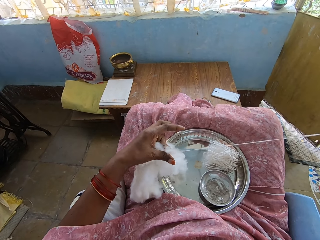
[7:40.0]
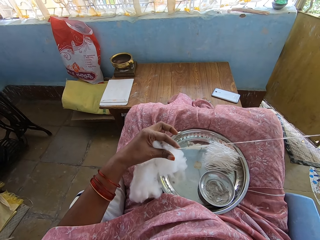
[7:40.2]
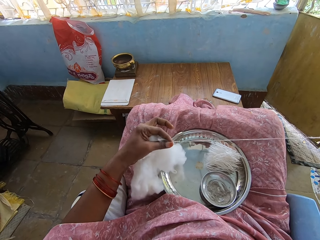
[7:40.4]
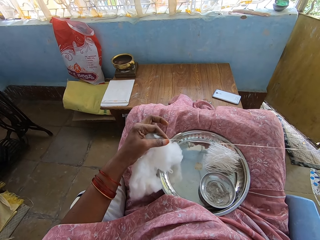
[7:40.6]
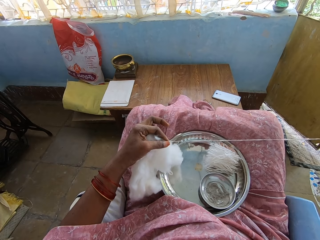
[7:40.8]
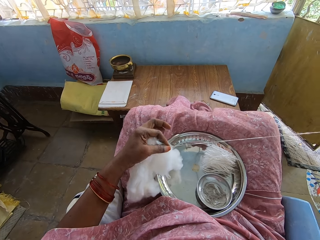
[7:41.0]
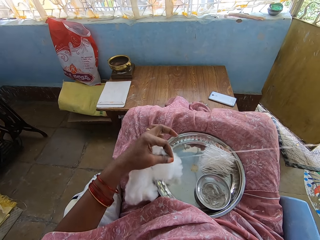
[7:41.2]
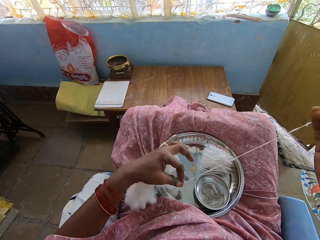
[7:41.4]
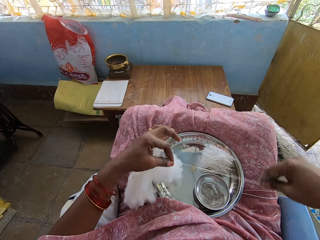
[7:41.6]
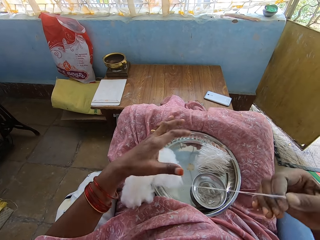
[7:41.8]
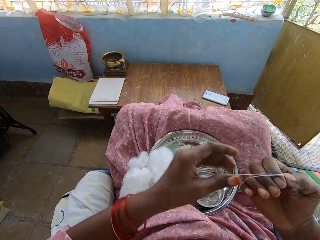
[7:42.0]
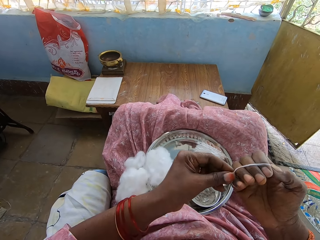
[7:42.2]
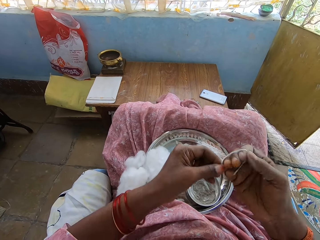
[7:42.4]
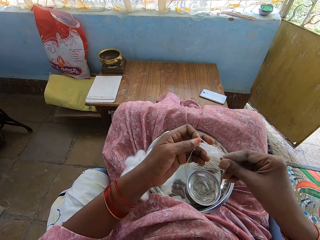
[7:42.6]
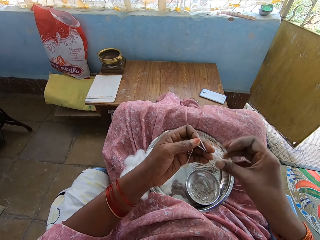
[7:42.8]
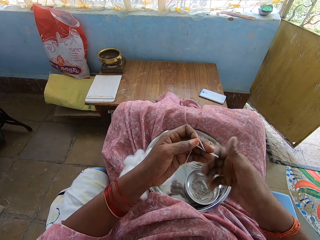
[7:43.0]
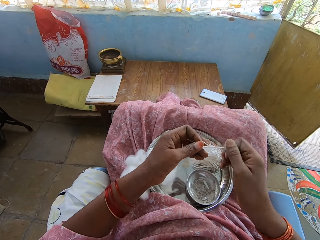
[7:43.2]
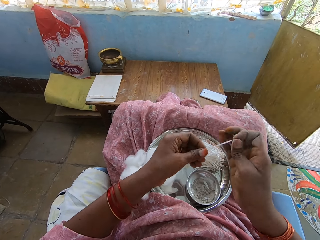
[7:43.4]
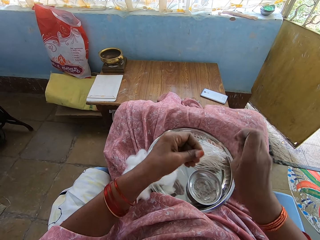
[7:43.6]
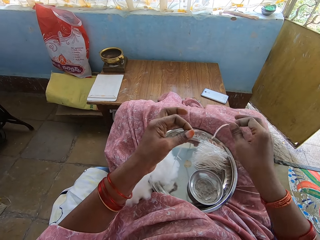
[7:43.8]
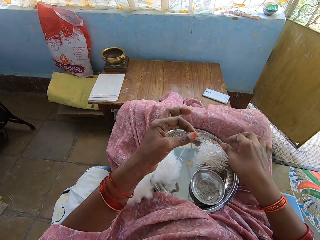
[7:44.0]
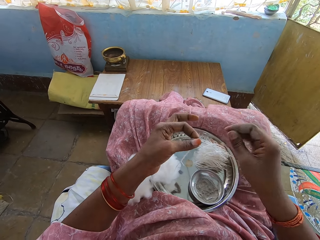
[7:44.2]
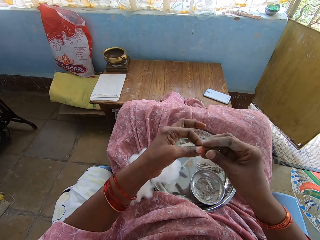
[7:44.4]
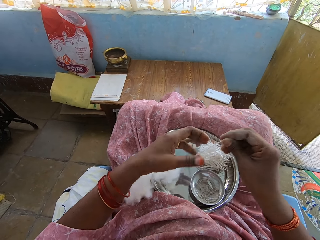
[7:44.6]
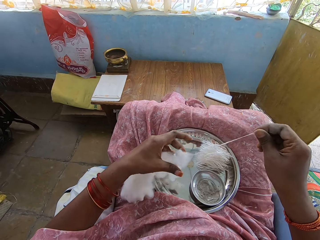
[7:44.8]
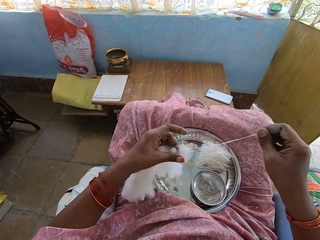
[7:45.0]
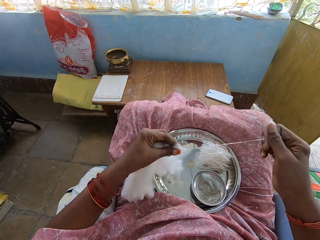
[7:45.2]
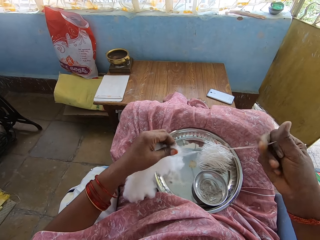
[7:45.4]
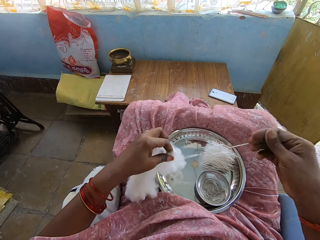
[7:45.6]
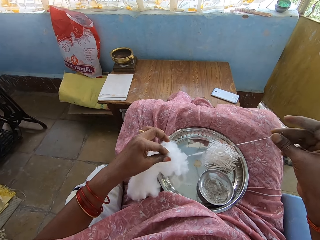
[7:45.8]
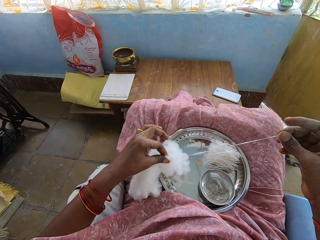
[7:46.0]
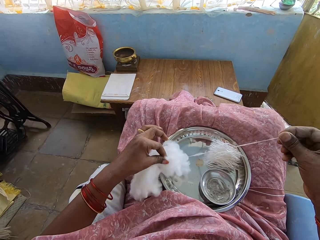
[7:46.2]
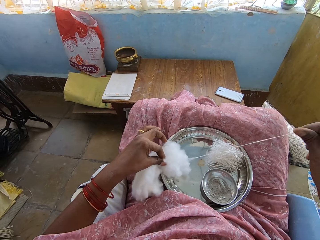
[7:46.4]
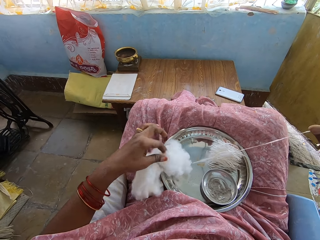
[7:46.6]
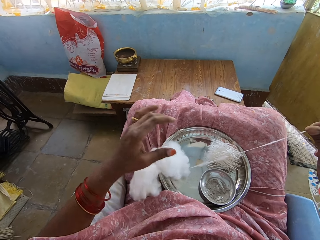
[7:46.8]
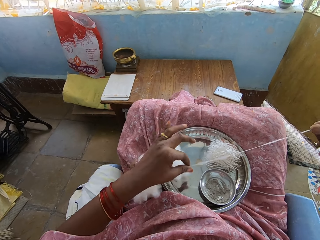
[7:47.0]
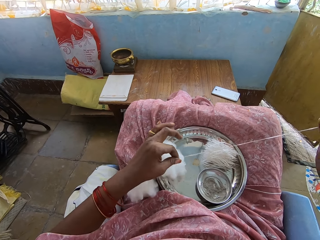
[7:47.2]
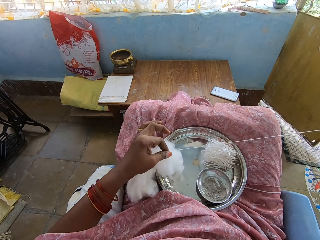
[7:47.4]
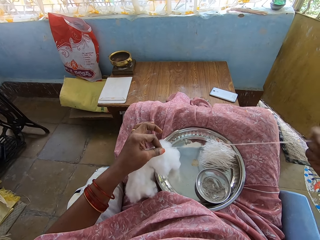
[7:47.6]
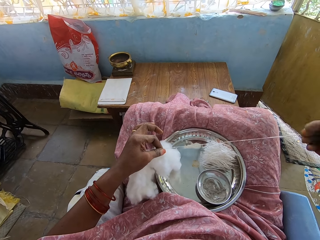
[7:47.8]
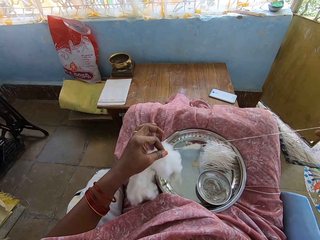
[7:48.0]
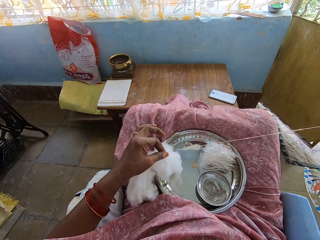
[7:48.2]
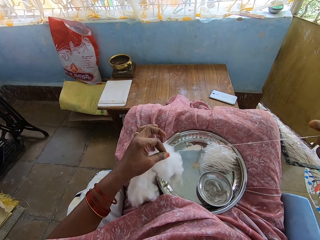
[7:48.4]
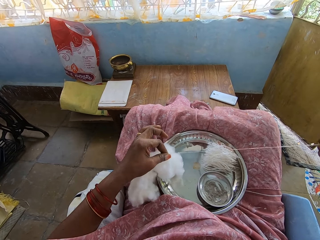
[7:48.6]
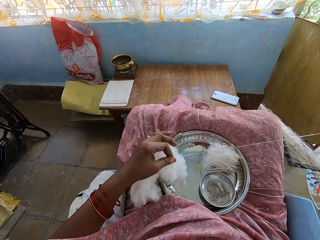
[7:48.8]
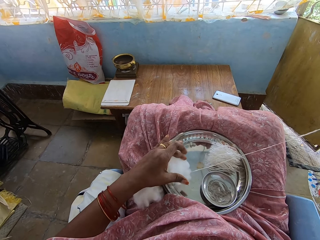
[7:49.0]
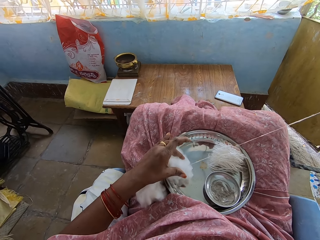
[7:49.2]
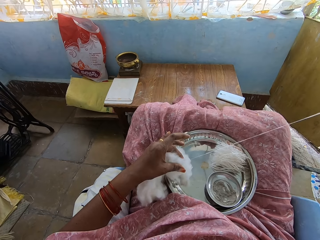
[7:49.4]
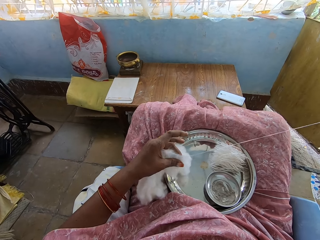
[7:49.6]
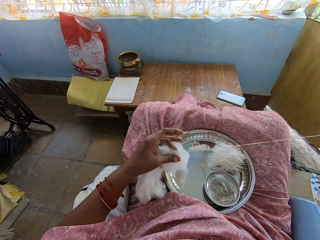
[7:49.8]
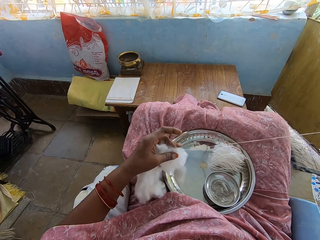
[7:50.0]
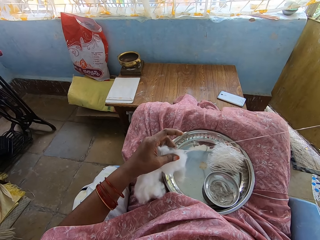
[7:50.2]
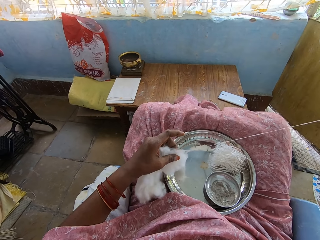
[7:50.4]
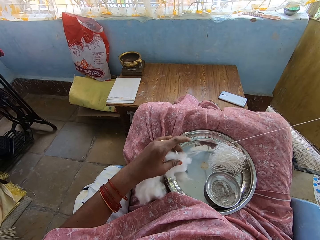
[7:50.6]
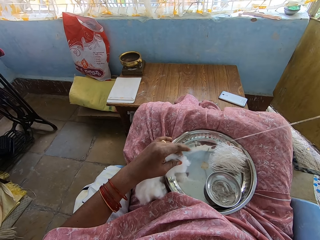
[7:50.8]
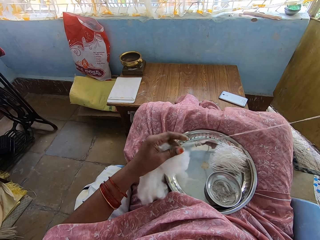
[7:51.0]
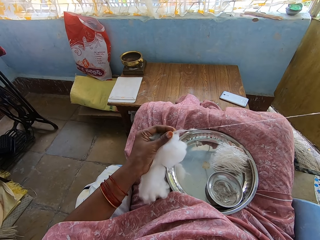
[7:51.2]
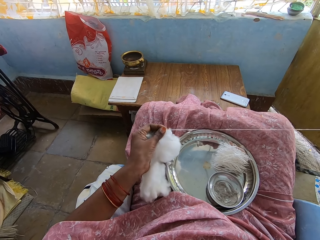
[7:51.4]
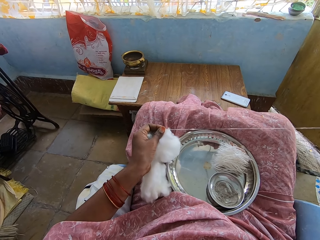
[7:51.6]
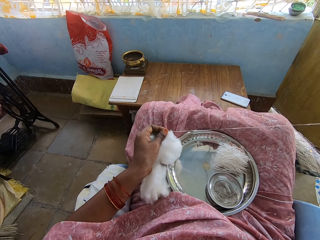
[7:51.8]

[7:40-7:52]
The camera wearer folds the thread on the right hand. They roll the thread on the hand. They remove the thread from the right hand. They cut the thread. They drop the thread among other thread pieces on the tray. They pull the thread from the cotton wool. They hold the thread with the left hand. They pull the thread from the cotton wool.

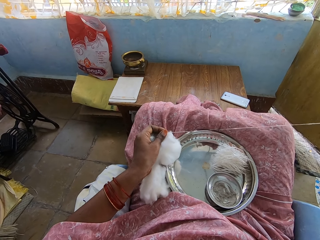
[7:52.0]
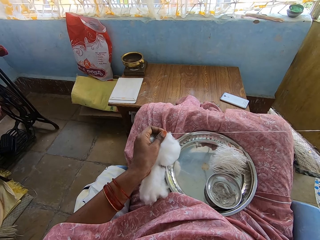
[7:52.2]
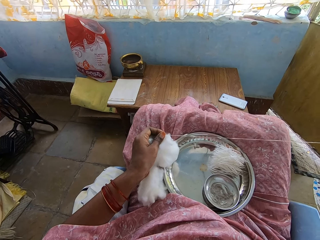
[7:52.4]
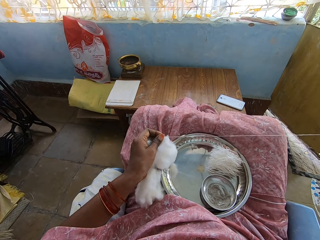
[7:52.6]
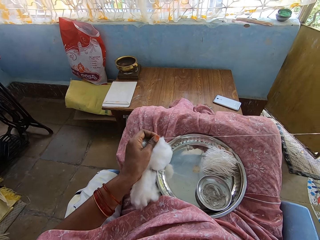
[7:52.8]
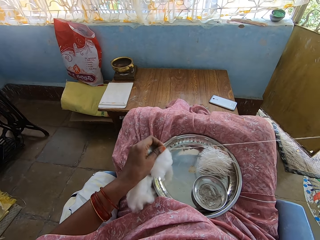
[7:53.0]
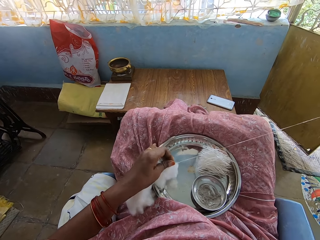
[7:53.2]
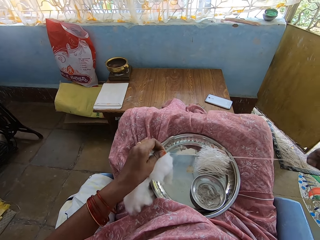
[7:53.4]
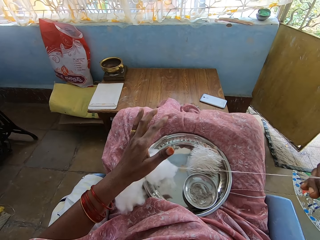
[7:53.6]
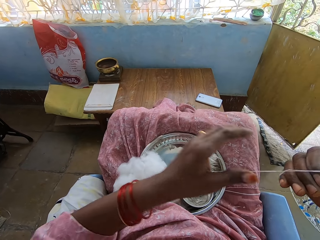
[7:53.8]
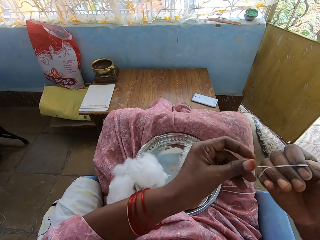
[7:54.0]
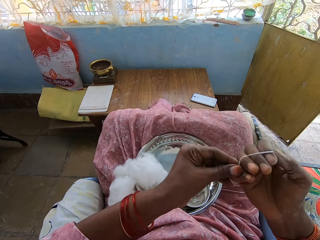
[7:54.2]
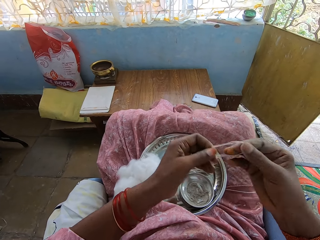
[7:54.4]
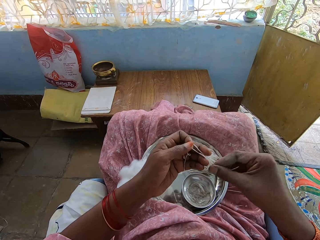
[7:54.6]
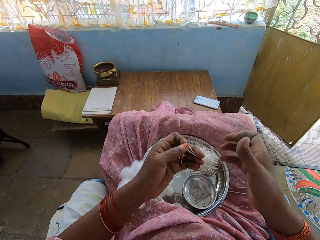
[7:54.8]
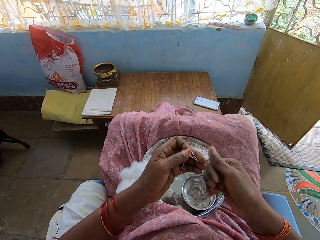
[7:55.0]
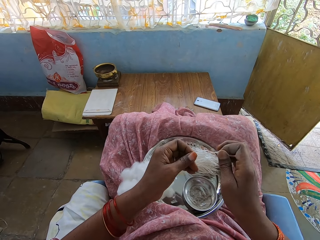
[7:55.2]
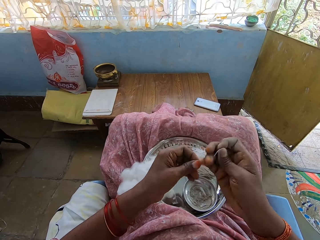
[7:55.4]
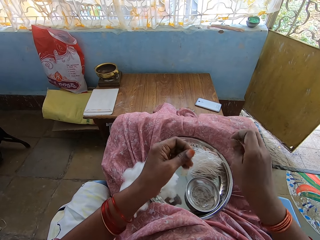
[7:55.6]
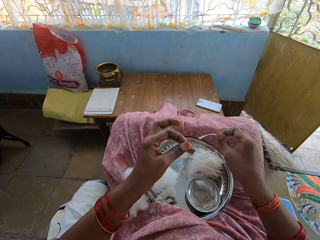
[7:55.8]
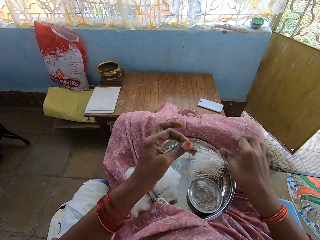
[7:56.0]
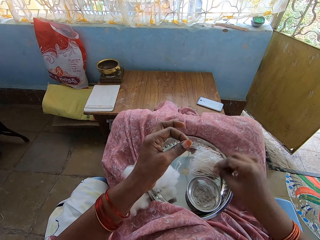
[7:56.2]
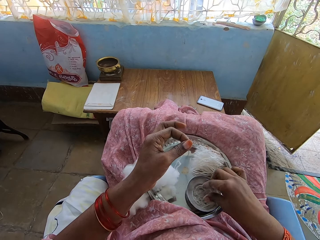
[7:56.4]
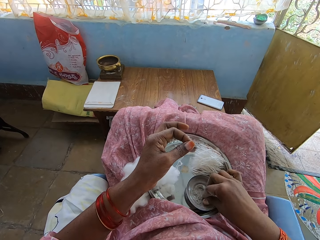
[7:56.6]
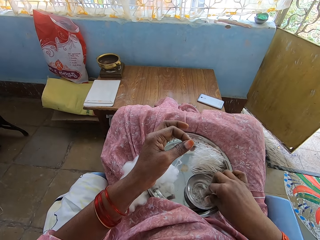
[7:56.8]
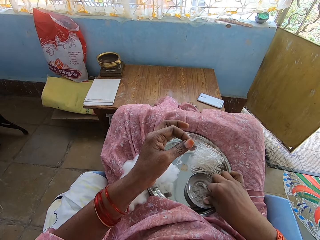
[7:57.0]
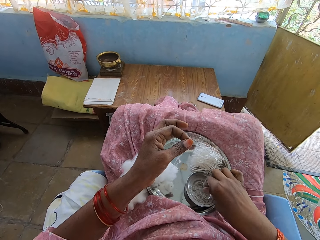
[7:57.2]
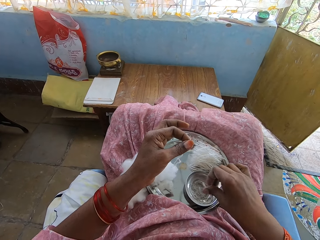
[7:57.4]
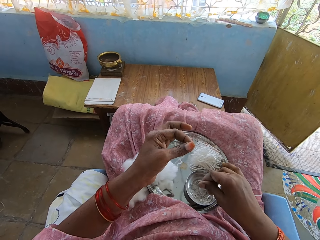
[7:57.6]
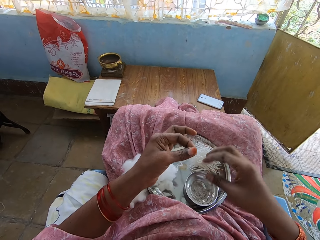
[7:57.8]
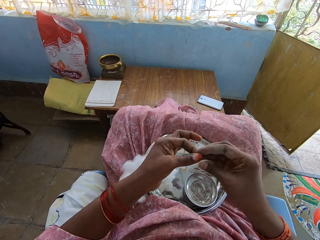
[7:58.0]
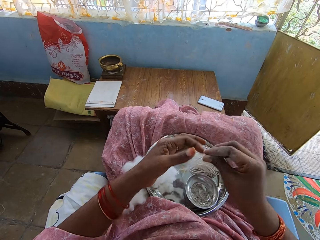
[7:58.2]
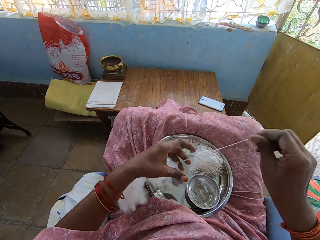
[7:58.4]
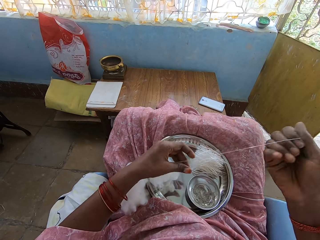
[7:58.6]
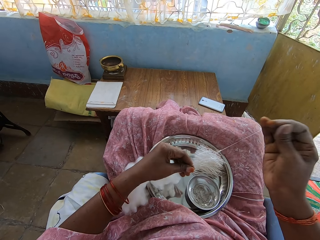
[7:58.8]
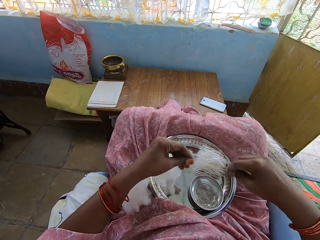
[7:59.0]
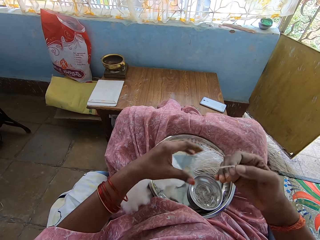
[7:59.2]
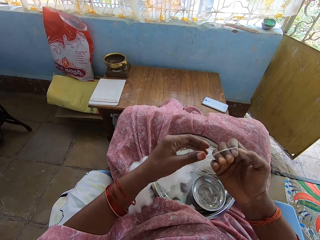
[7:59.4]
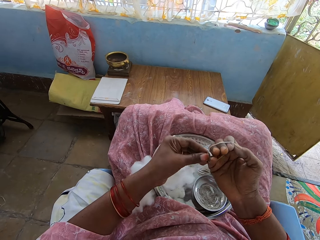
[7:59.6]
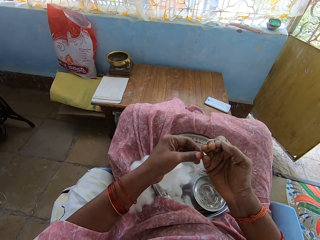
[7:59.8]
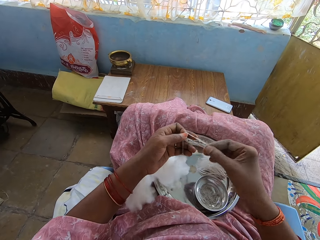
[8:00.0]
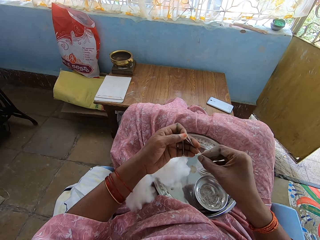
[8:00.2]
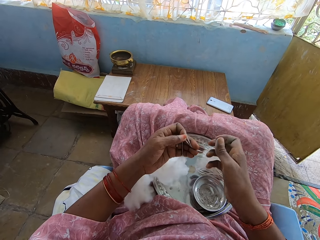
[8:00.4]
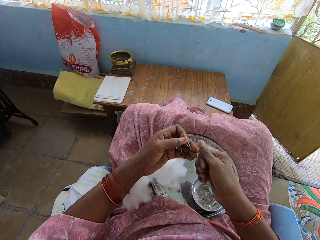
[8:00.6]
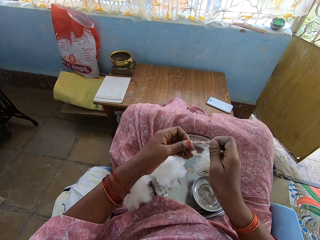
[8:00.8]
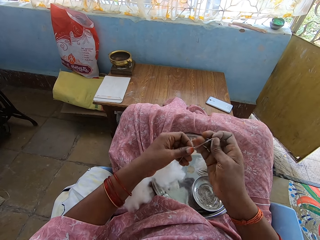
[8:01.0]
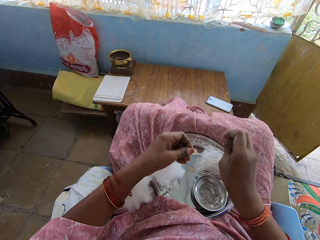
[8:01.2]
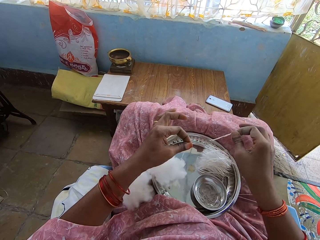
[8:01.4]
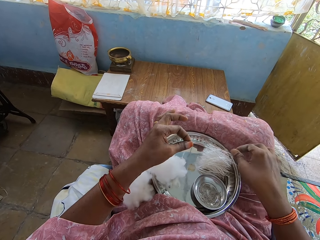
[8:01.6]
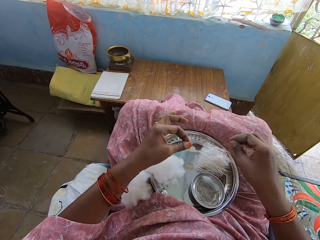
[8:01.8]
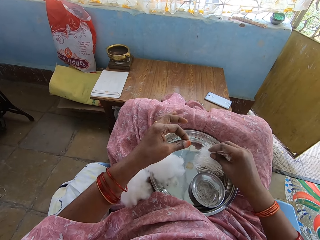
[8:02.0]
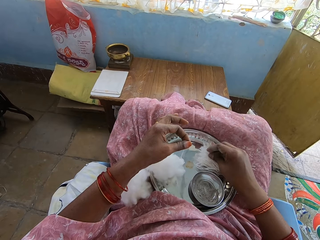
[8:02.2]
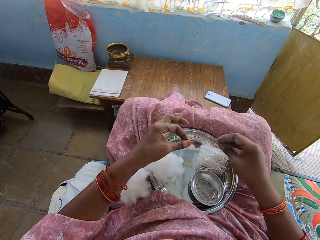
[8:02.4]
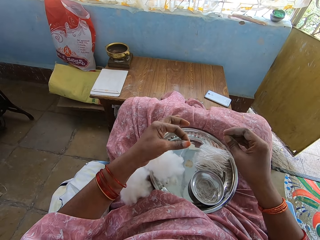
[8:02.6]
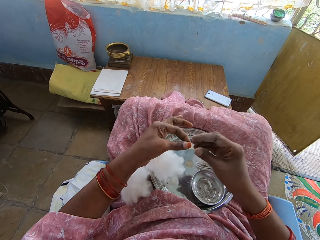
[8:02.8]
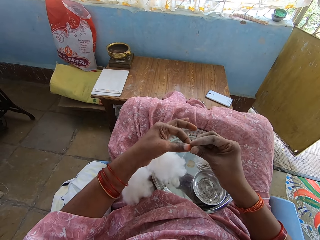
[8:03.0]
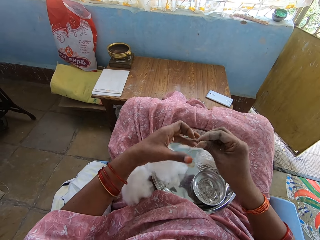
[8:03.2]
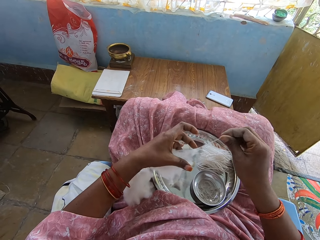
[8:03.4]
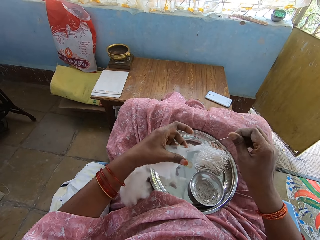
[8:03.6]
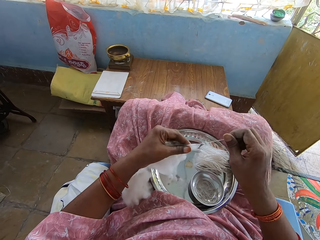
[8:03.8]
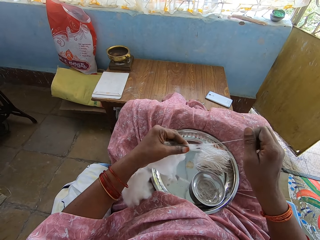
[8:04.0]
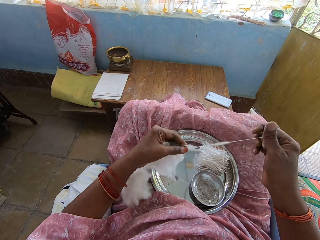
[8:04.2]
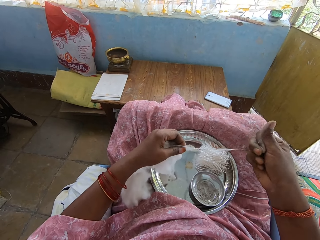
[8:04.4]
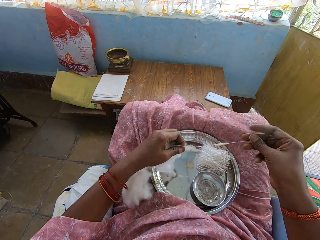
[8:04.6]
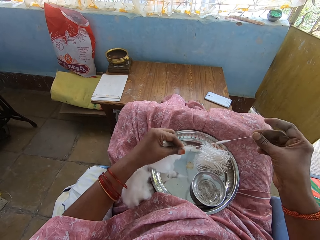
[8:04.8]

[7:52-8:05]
The camera wearer rolls the thread on the hand. They remove the thread from the right hand. They cut the thread. They drop the thread among other thread pieces on the tray. They touch the bowl. They pull the thread from the cotton wool. They fold the thread on the right hand. They remove the thread from the right hand. They fold the thread on the right hand. They cut the thread. They drop the thread among other thread pieces on the tray. They touch the thread pieces. They pull the thread from the cotton wool.
